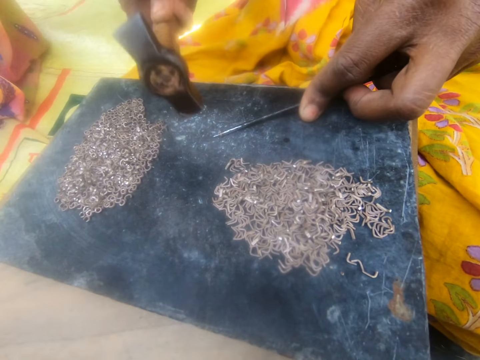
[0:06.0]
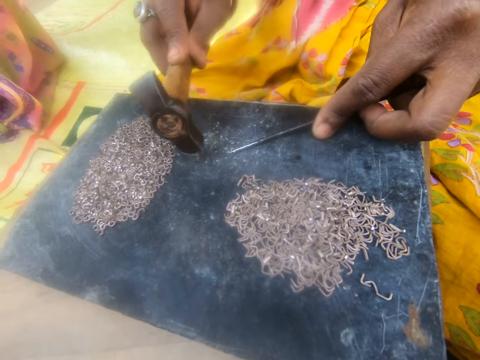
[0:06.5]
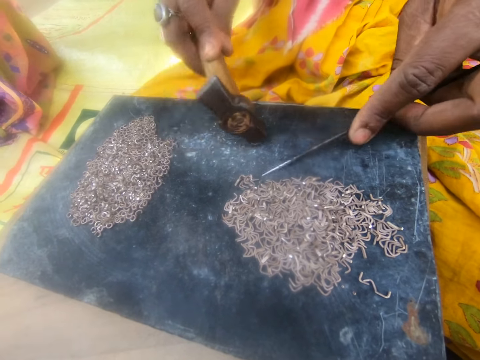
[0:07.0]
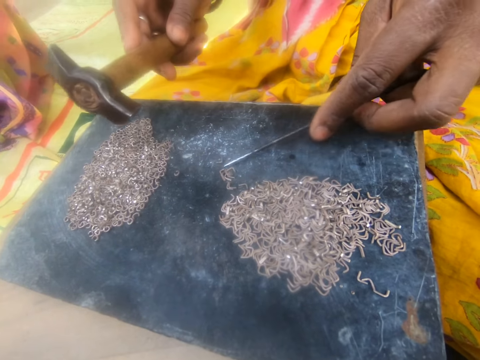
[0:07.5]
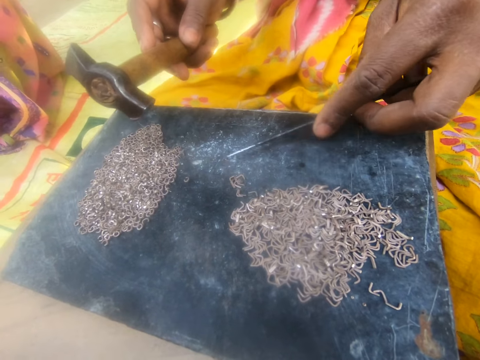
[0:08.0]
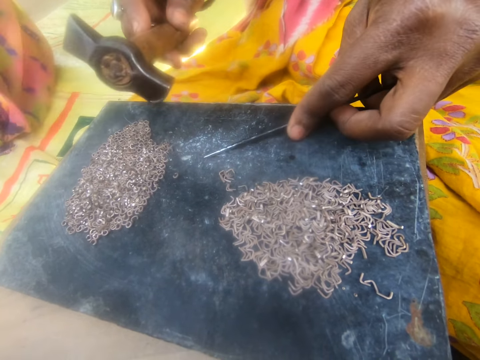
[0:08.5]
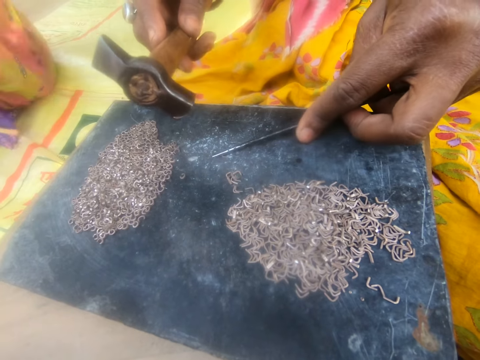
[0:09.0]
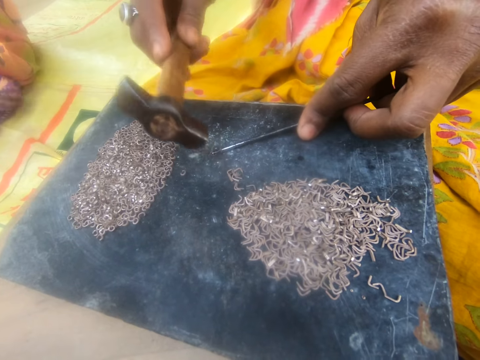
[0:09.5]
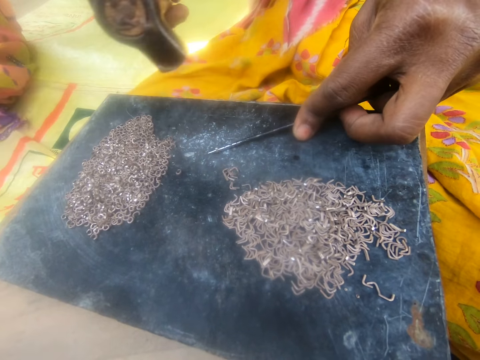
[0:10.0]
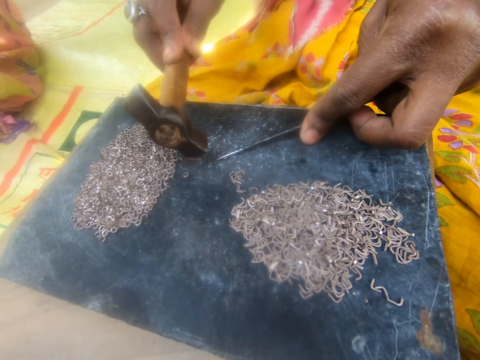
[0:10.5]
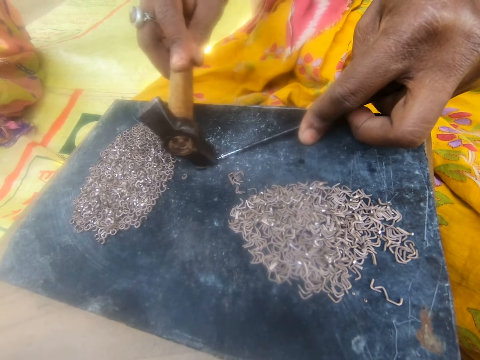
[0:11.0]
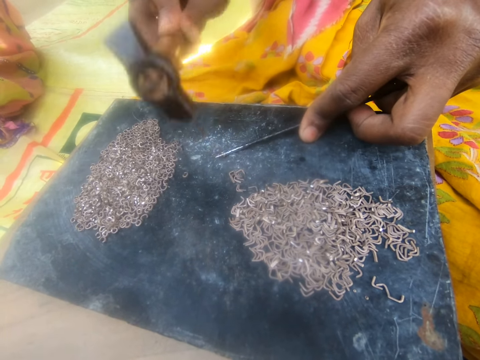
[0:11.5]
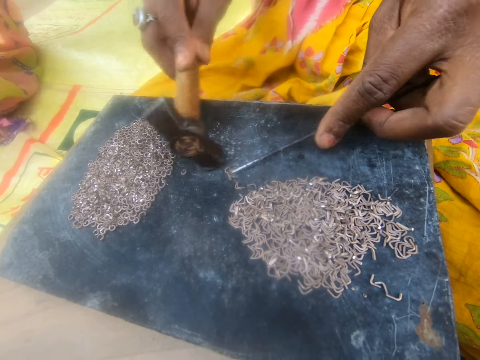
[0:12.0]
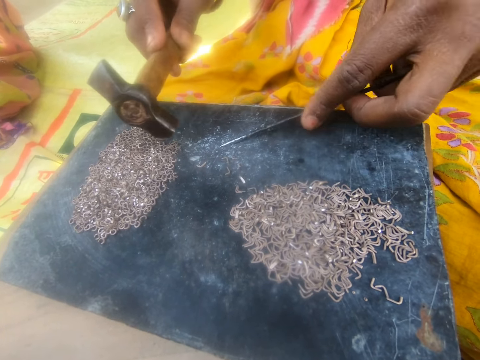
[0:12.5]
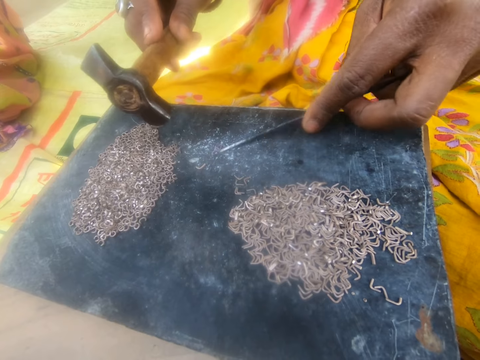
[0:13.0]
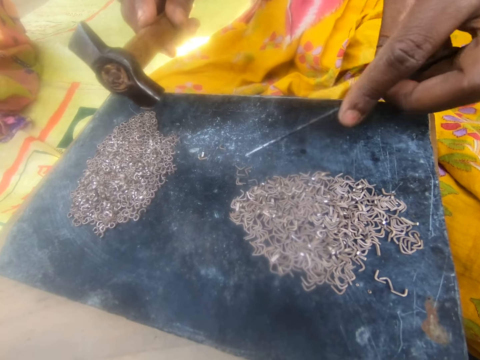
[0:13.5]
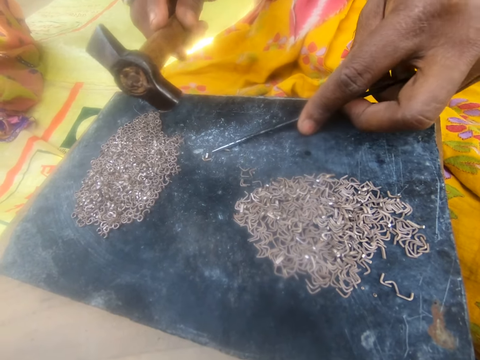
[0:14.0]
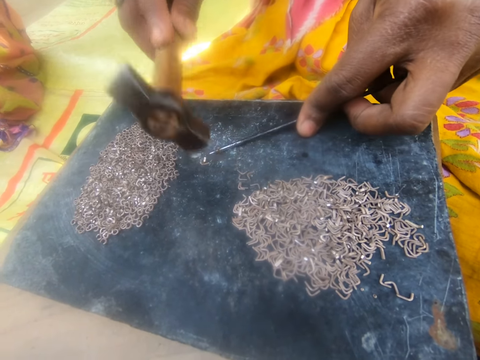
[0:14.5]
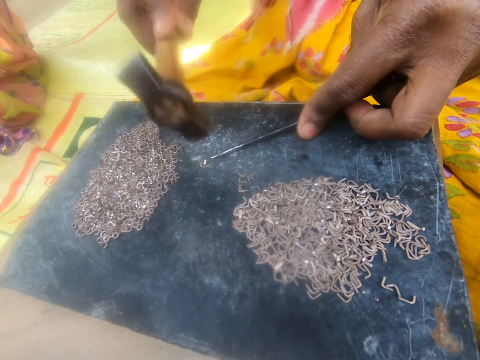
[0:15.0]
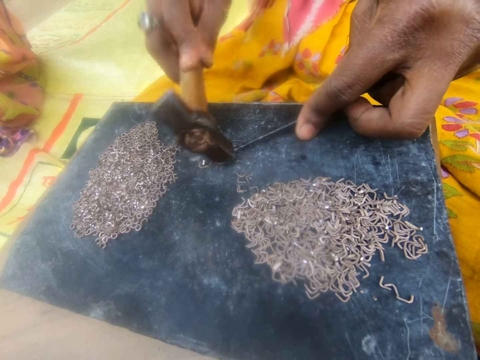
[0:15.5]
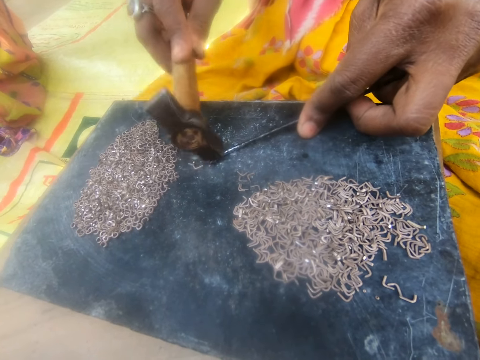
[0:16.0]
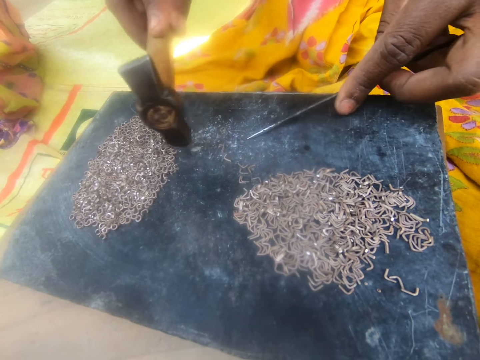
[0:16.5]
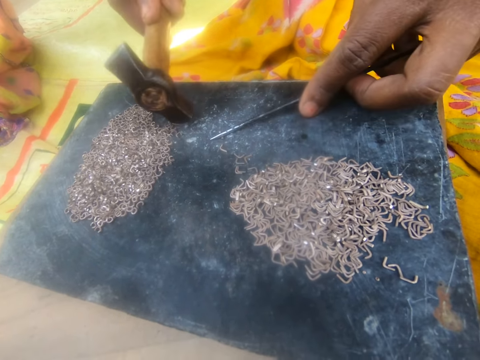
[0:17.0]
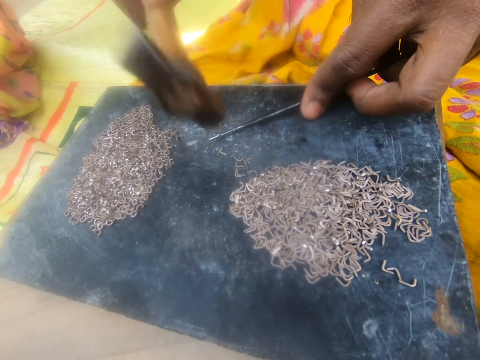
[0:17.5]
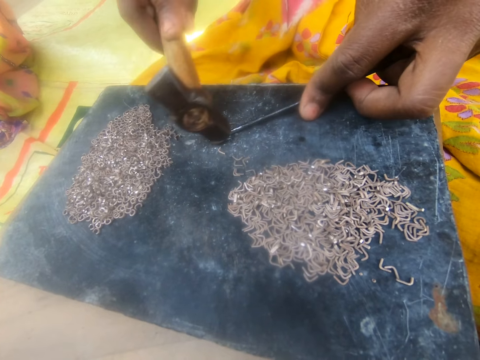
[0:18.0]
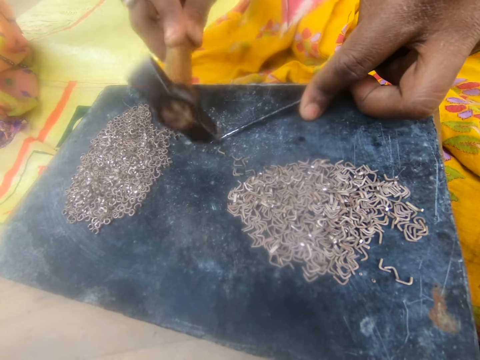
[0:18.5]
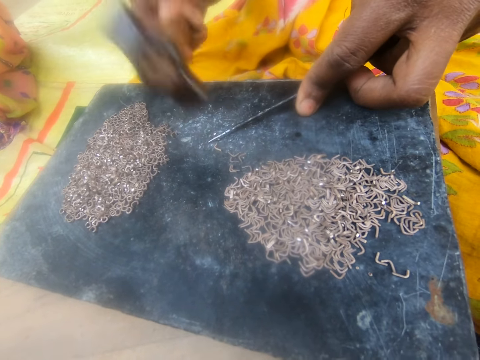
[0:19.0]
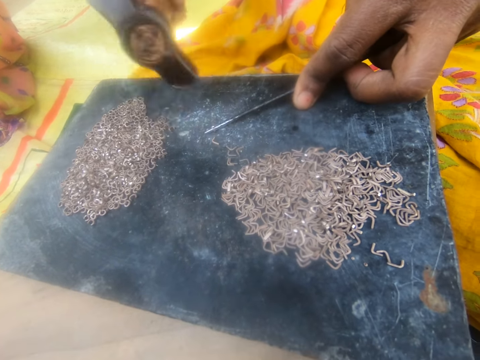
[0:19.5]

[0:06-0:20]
A lady speaks to the camera wearer. The lady moves the bent pin on the board with the hammer and picks another pin with the needle. The camera wearer pulls another piece of metal. They speak to the lady. The lady presses the needle on the pin. The camera wearer bends a piece of metal. The lady bends the metal pin with the hammer and moves the bent pin on the board with the hammer. The camera wearer pulls another piece of metal. The lady picks another pin on the board with the needle. The camera wearer bends a piece of metal. The lady presses the needle on the pin, bends the metal pin with the hammer and moves the bent pin on the board with the hammer. The camera wearer pulls another piece of metal. The lady picks another pin on the board with the needle. The camera wearer bends a piece of metal. The lady presses the needle on the pin and bends the metal pin with the hammer.

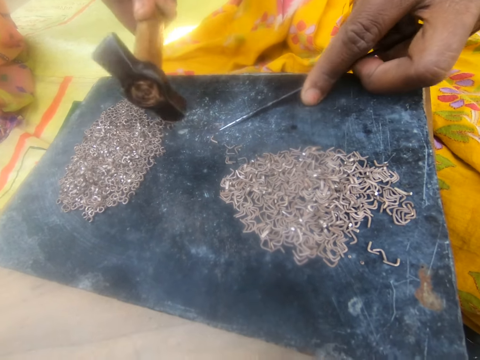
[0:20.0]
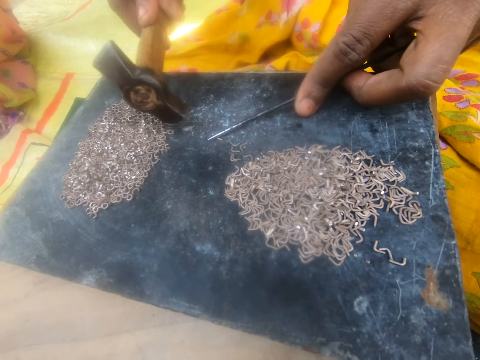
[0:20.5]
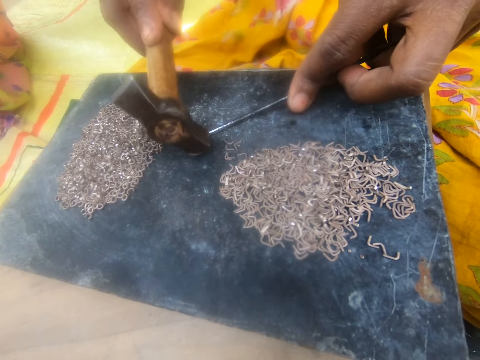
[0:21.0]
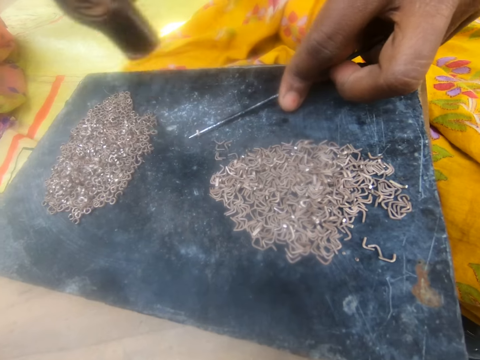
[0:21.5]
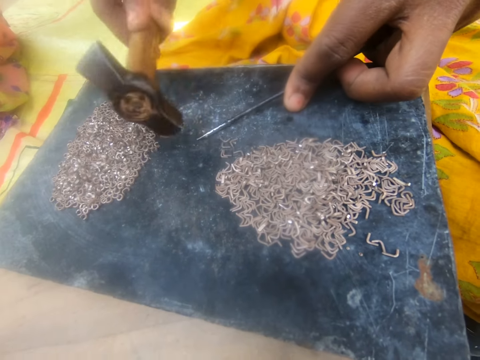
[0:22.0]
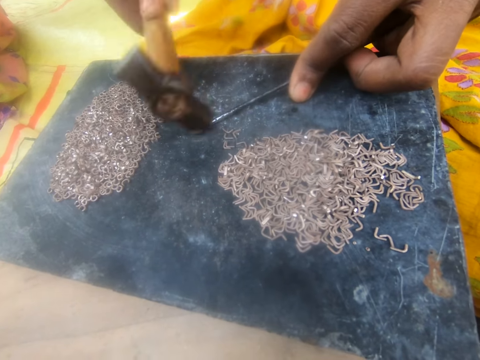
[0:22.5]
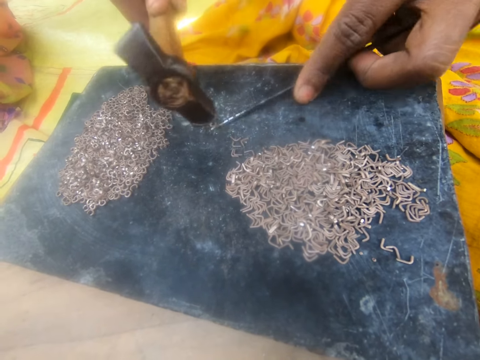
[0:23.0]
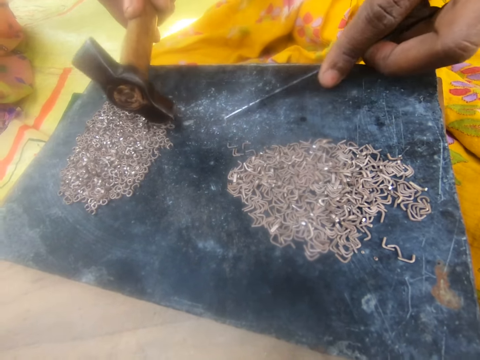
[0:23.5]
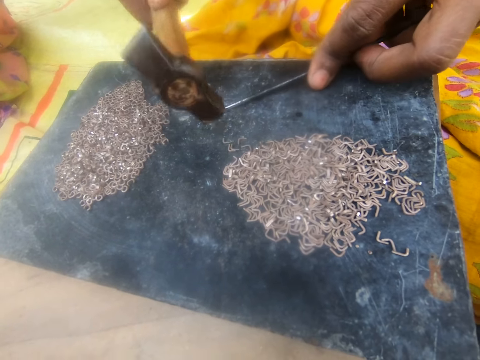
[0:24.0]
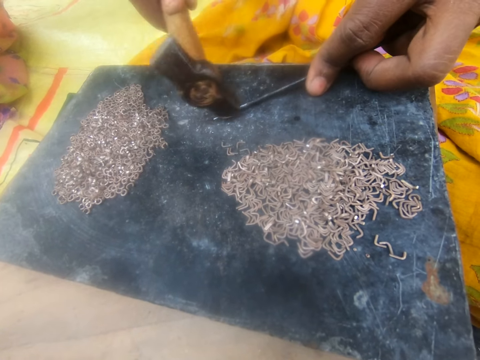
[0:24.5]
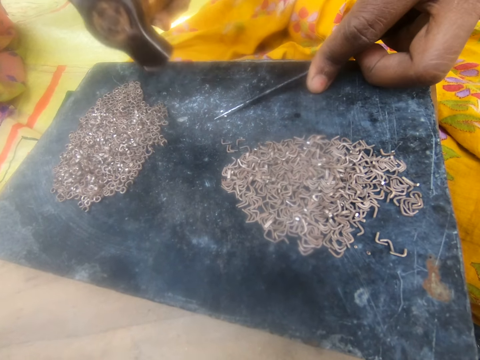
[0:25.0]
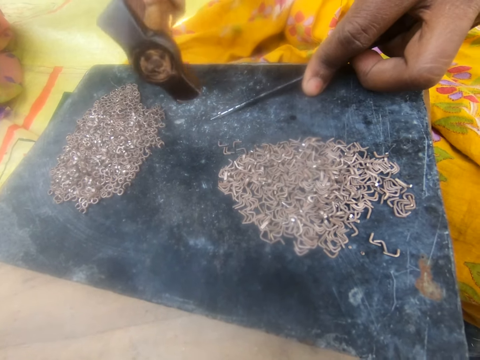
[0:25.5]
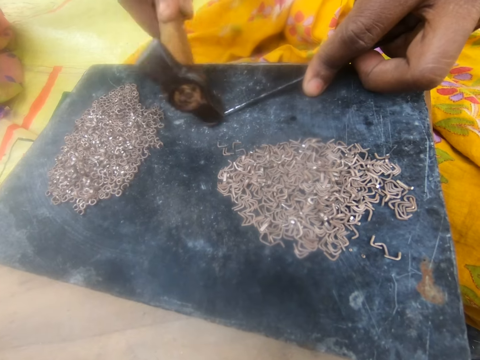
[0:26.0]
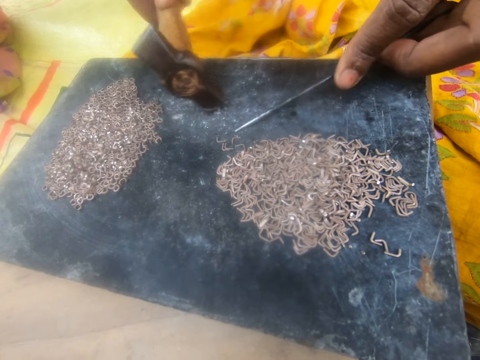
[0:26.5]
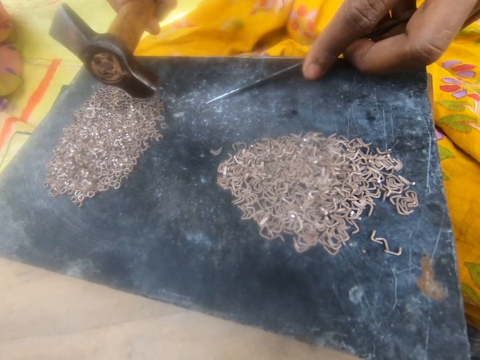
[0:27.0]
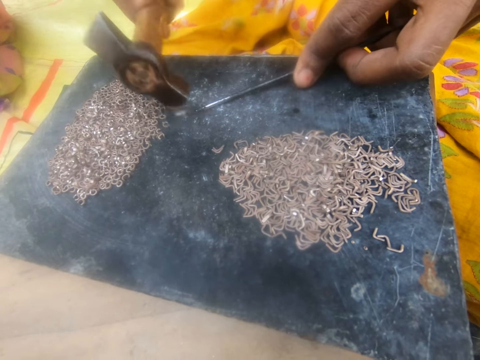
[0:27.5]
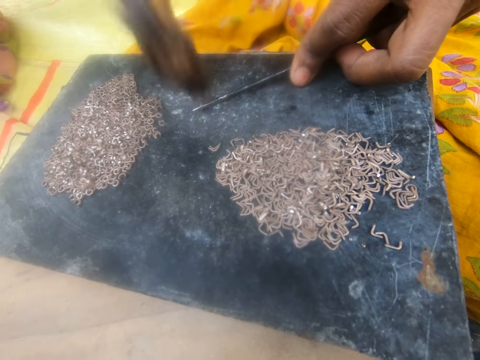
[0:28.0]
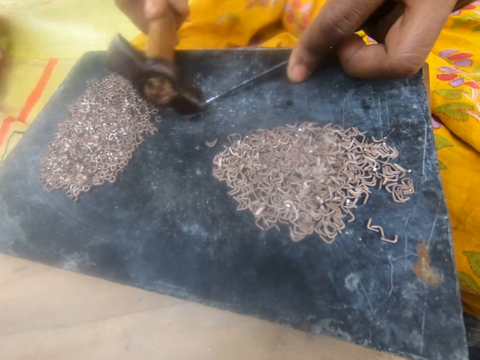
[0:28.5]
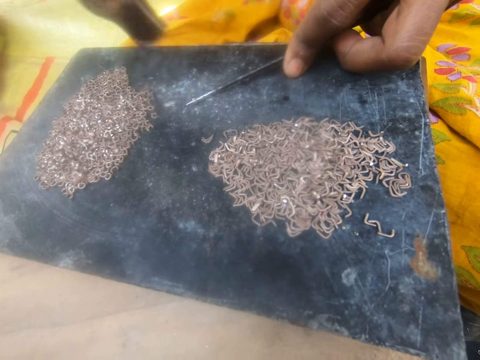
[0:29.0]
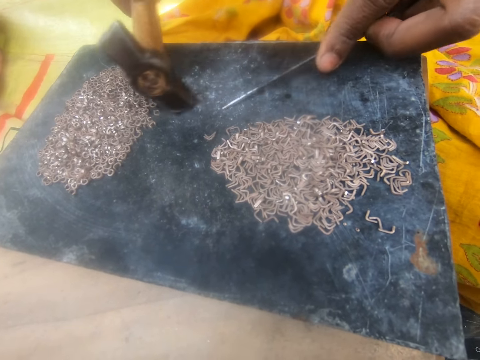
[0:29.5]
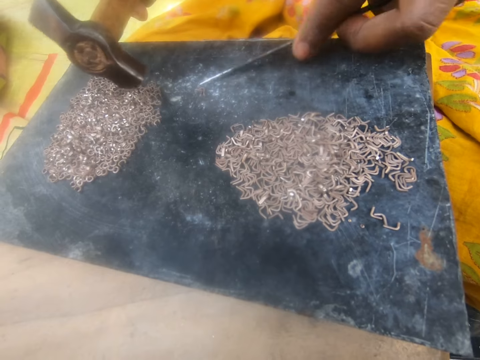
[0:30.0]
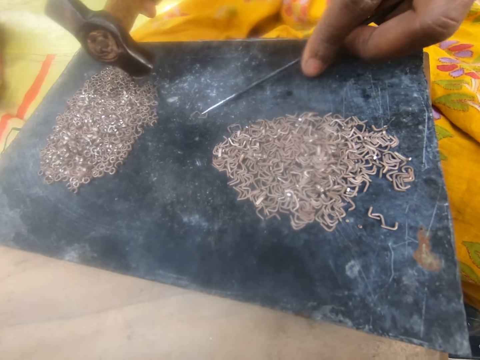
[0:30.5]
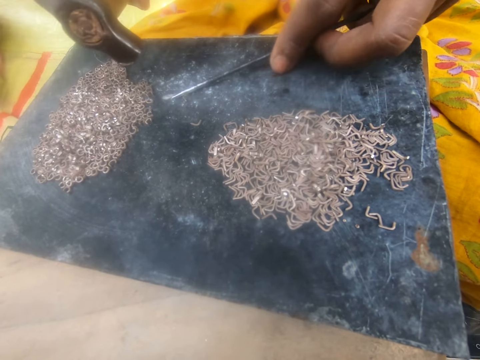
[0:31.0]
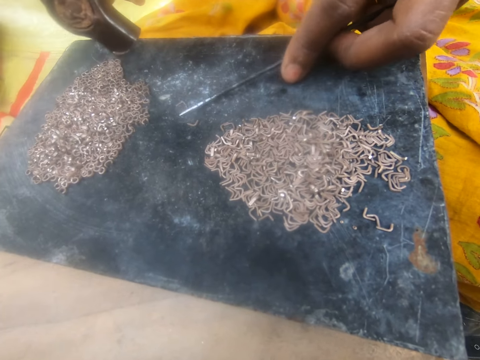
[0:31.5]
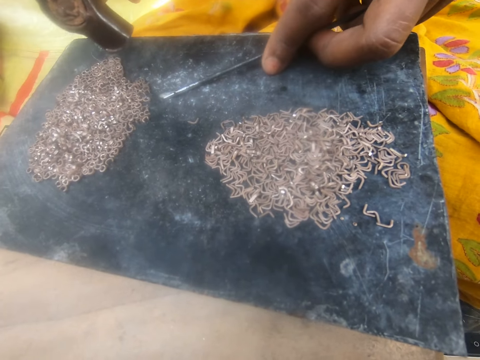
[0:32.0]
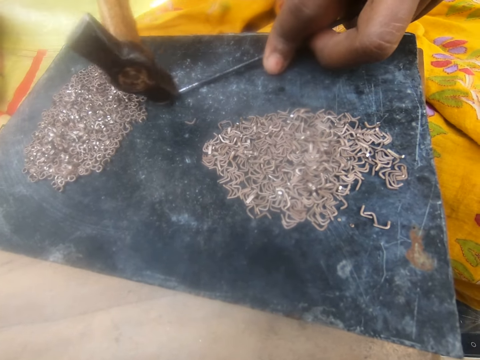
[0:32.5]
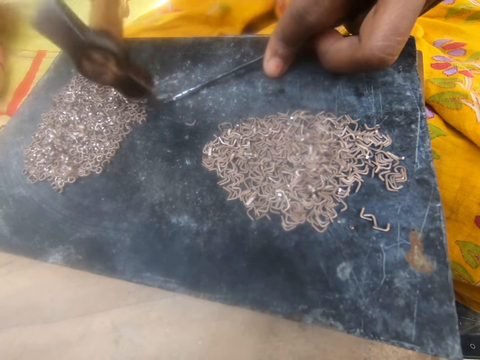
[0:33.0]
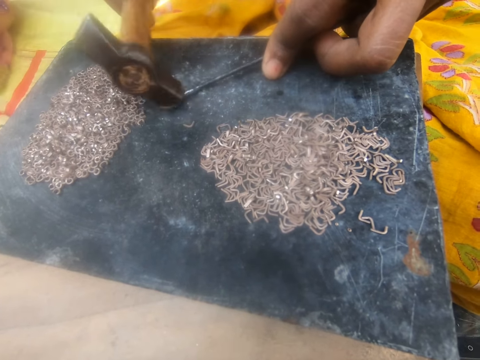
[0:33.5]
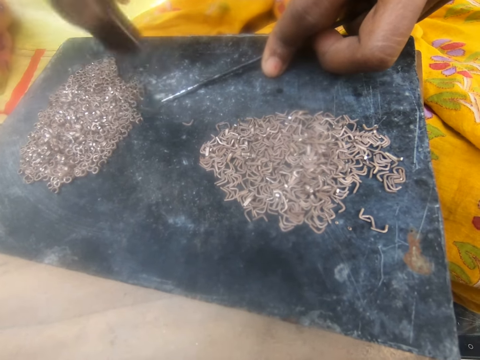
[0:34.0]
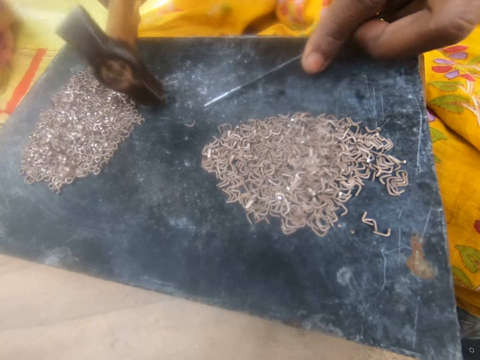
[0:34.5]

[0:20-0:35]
A lady speaks to someone. The lady moves the bent pin on the board with the hammer. The camera wearer pulls another piece of metal. The lady picks another pin on the board with the needle. The camera wearer bends a piece of metal. The lady presses the needle on the pin, bends the metal pin with the hammer and moves the bent pin on the board with the hammer. The camera wearer pulls another piece of metal. The lady picks another pin on the board with the needle and presses the needle on the pin. The camera wearer bends a piece of metal. The lady bends the metal pin with the hammer, moves the bent pin on the board with the hammer and picks another pin on the board with the needle. The camera wearer pulls another piece of metal. The lady presses the needle on the pin. The camera wearer bends a piece of metal. The lady bends the metal pin with the hammer. The camera wearer pulls another piece of metal. The lady moves the bent pin on the board with the hammer, picks another pin on the board with the needle, presses the needle on the pin and bends the metal pin with the hammer. The camera wearer bends a piece of metal.
